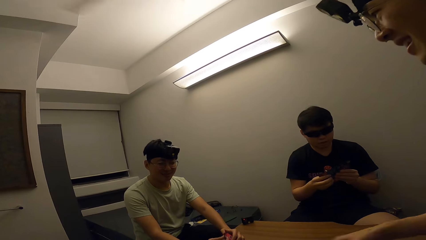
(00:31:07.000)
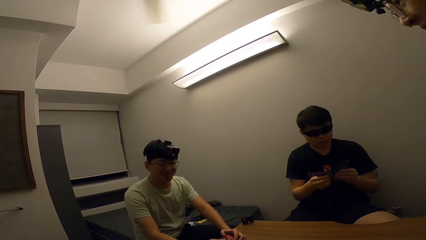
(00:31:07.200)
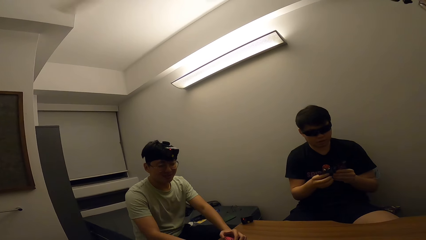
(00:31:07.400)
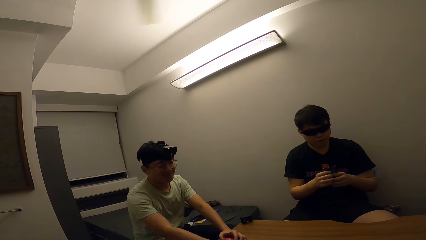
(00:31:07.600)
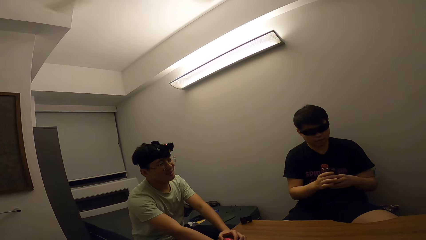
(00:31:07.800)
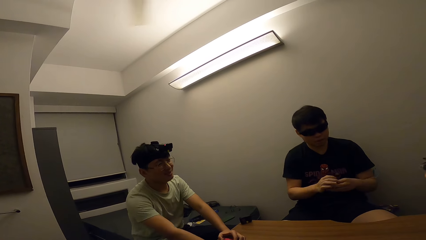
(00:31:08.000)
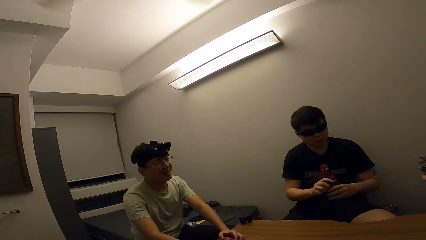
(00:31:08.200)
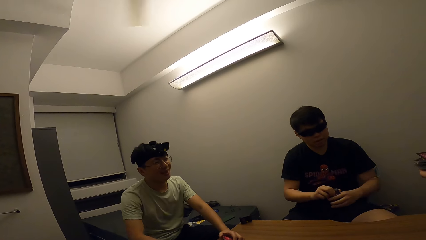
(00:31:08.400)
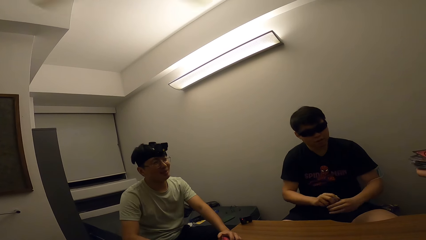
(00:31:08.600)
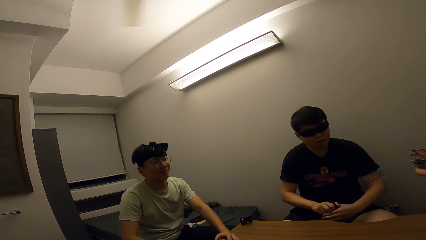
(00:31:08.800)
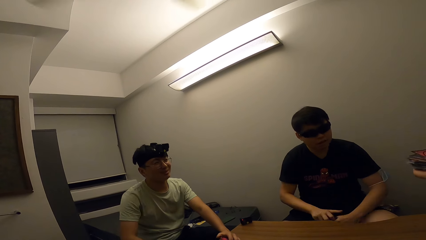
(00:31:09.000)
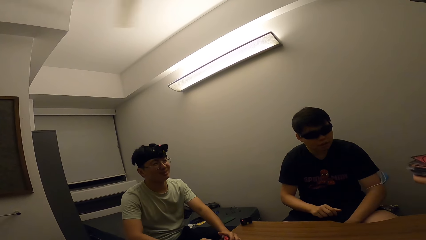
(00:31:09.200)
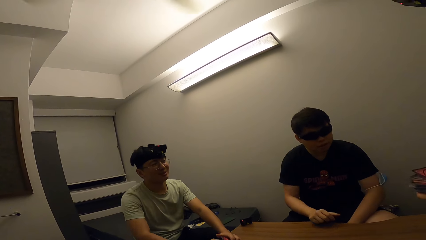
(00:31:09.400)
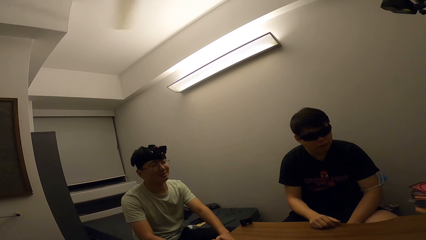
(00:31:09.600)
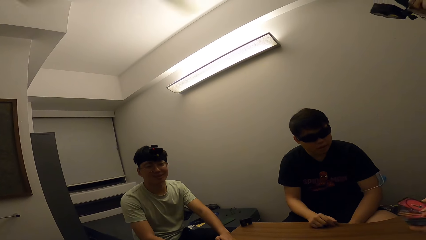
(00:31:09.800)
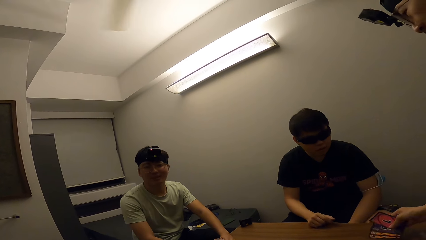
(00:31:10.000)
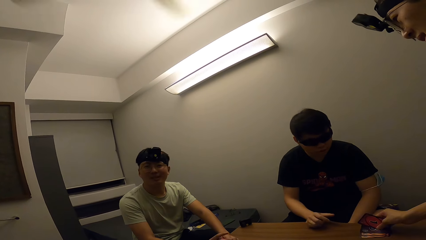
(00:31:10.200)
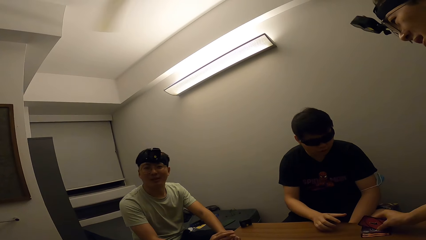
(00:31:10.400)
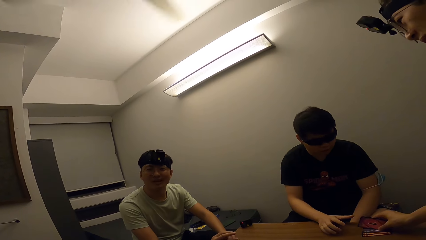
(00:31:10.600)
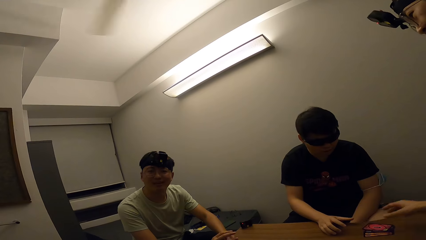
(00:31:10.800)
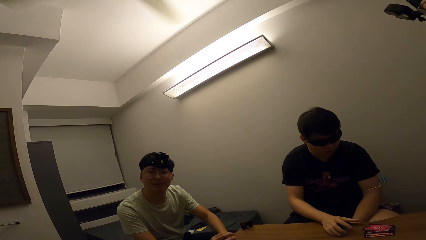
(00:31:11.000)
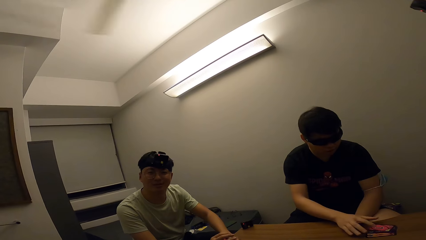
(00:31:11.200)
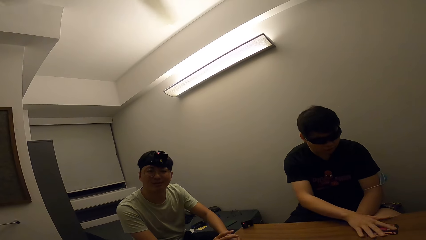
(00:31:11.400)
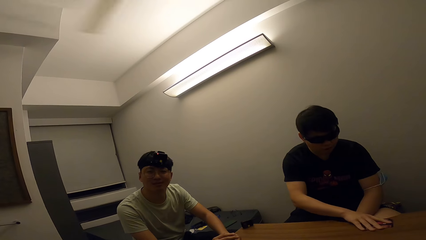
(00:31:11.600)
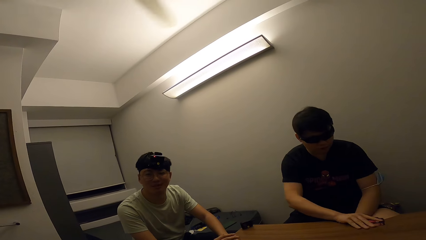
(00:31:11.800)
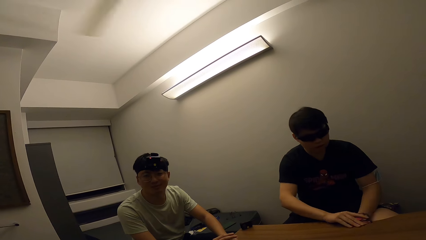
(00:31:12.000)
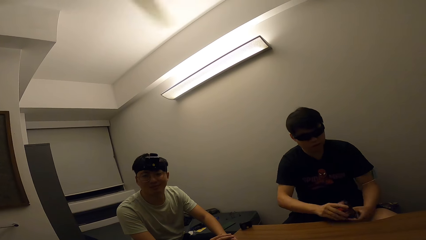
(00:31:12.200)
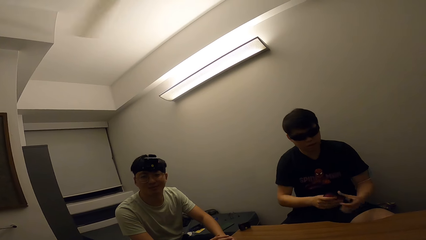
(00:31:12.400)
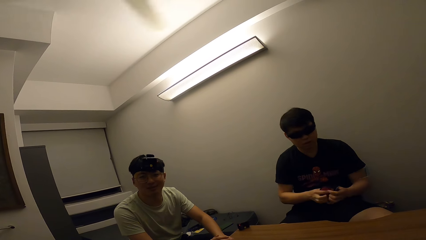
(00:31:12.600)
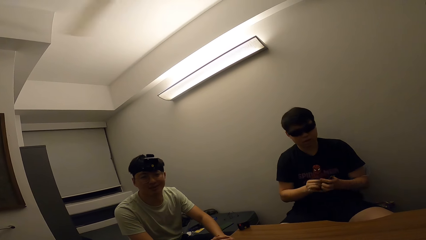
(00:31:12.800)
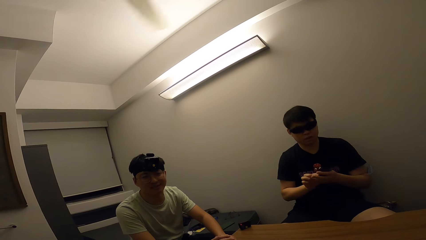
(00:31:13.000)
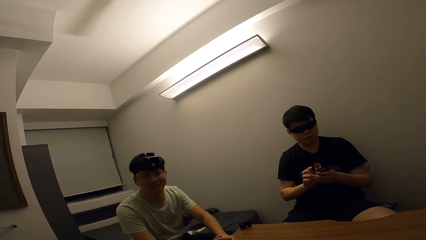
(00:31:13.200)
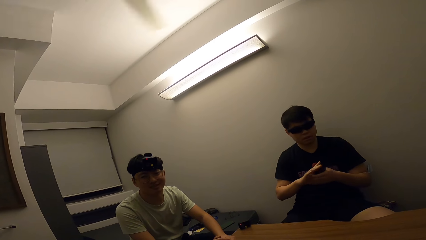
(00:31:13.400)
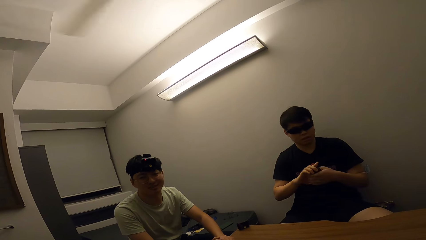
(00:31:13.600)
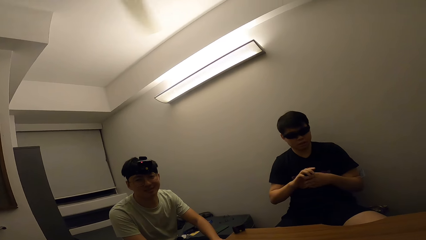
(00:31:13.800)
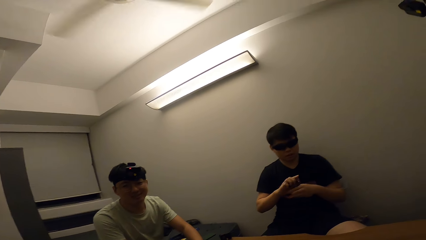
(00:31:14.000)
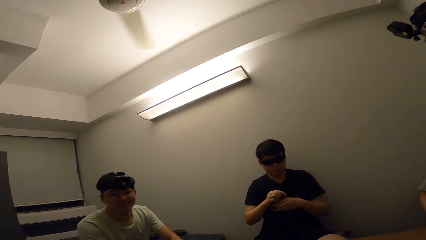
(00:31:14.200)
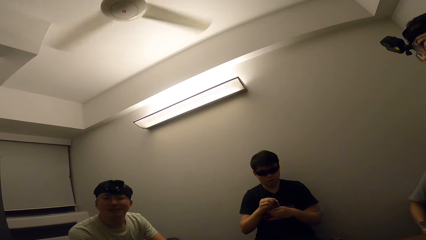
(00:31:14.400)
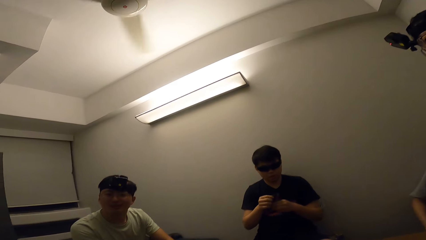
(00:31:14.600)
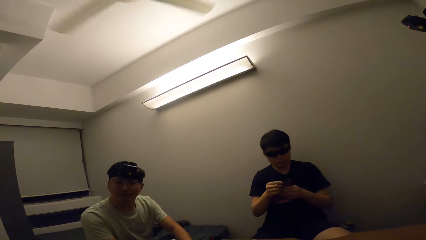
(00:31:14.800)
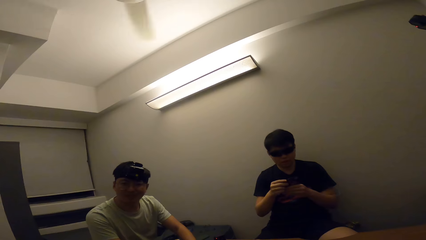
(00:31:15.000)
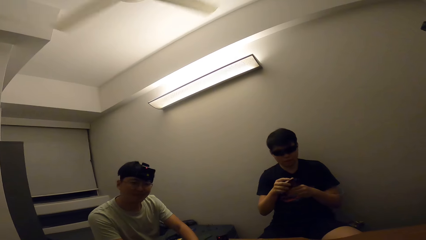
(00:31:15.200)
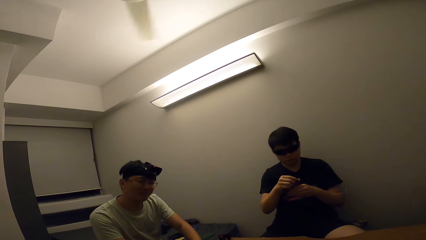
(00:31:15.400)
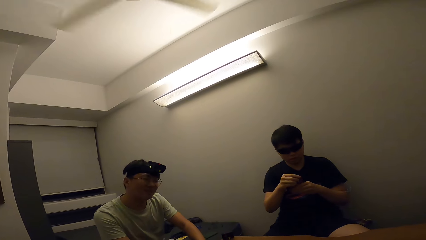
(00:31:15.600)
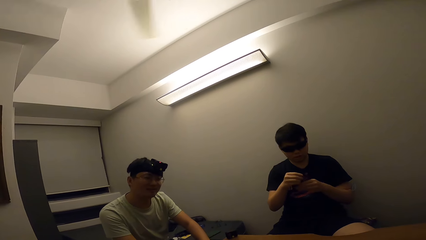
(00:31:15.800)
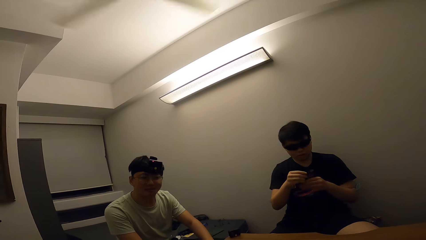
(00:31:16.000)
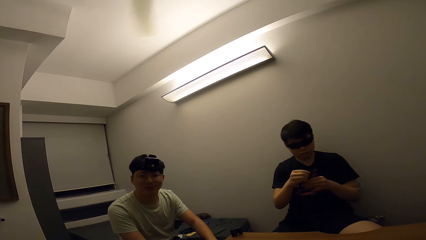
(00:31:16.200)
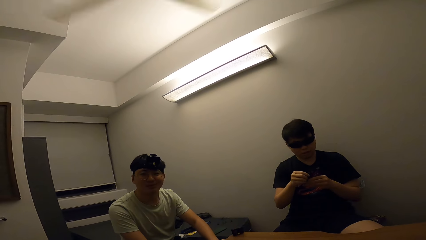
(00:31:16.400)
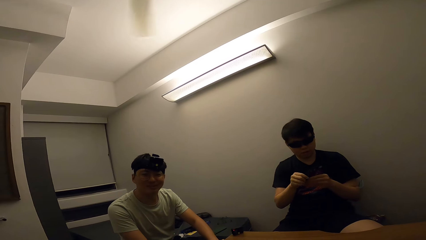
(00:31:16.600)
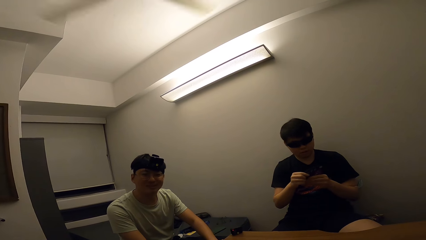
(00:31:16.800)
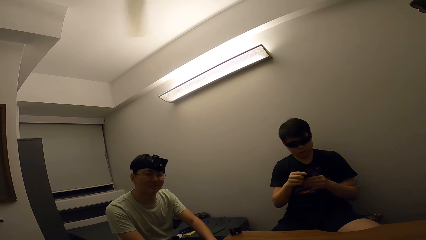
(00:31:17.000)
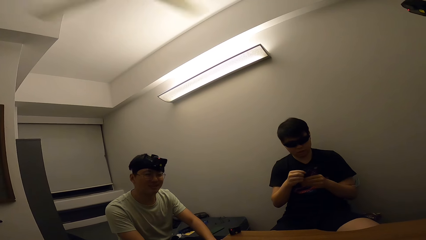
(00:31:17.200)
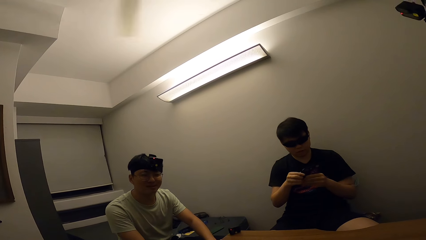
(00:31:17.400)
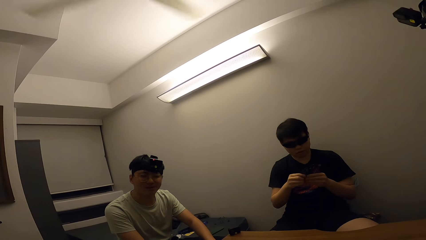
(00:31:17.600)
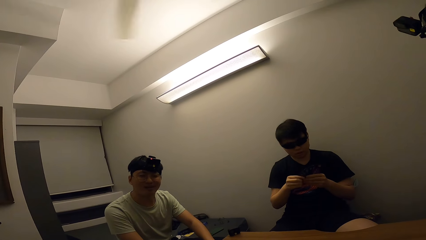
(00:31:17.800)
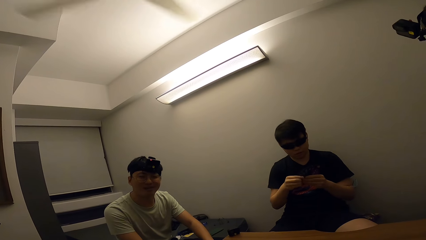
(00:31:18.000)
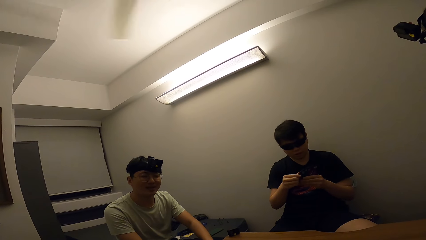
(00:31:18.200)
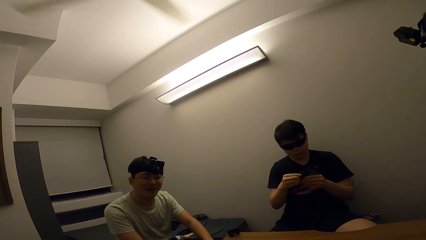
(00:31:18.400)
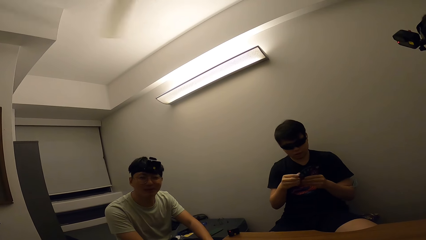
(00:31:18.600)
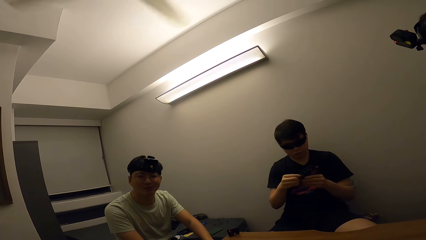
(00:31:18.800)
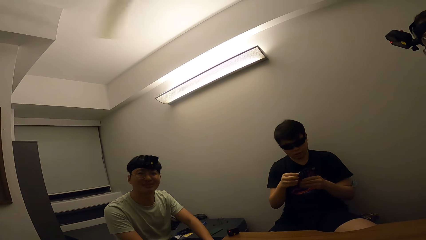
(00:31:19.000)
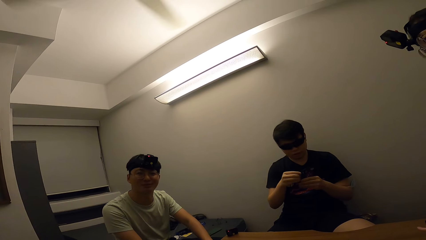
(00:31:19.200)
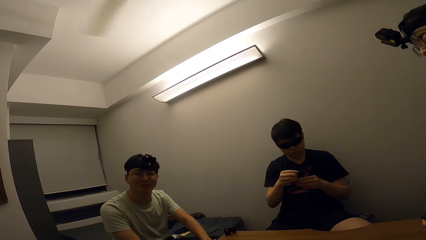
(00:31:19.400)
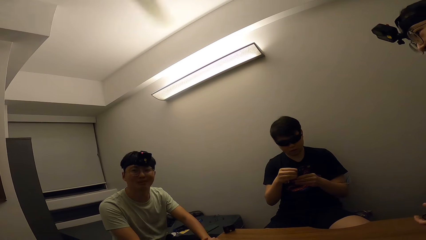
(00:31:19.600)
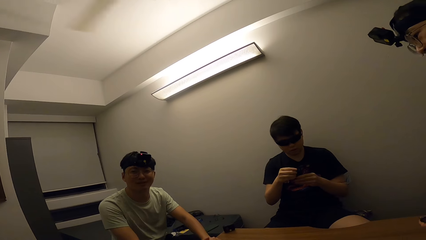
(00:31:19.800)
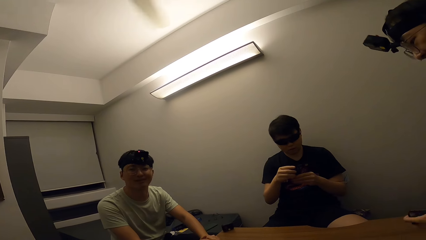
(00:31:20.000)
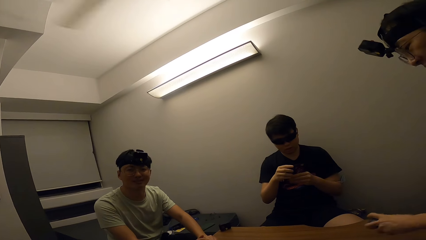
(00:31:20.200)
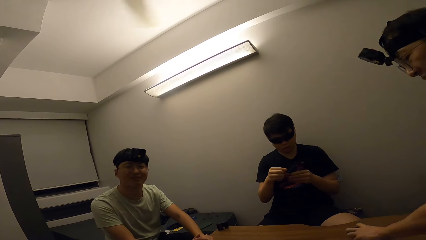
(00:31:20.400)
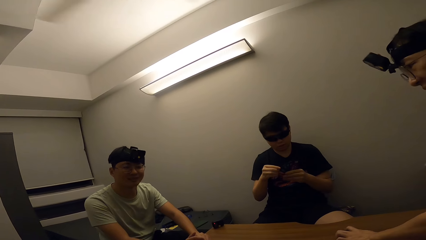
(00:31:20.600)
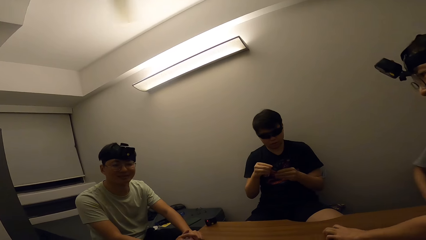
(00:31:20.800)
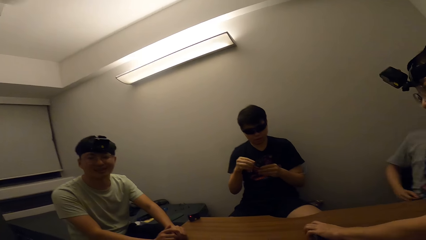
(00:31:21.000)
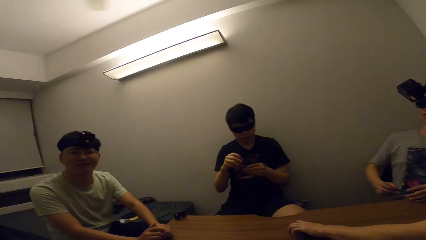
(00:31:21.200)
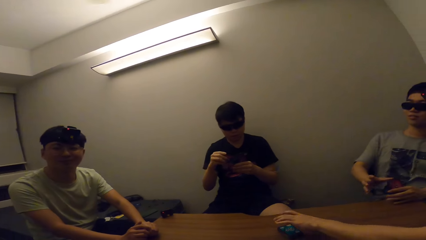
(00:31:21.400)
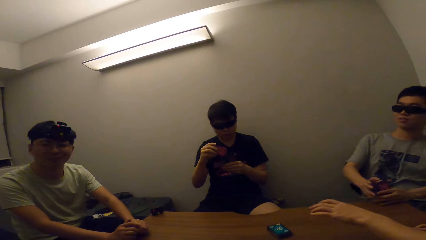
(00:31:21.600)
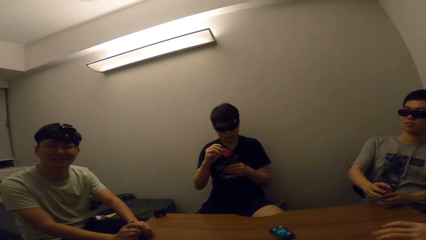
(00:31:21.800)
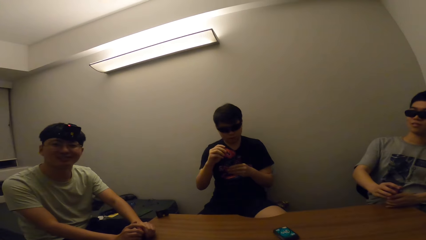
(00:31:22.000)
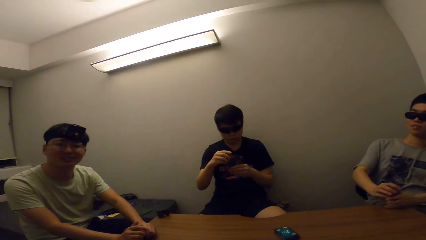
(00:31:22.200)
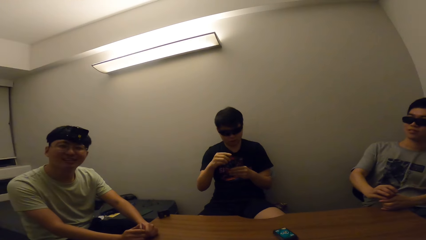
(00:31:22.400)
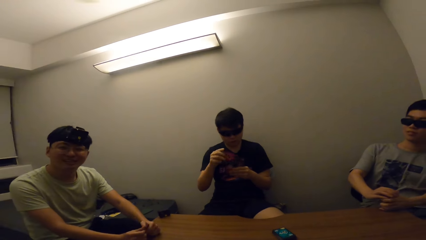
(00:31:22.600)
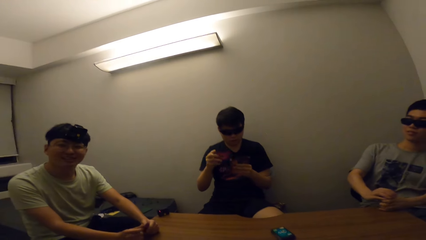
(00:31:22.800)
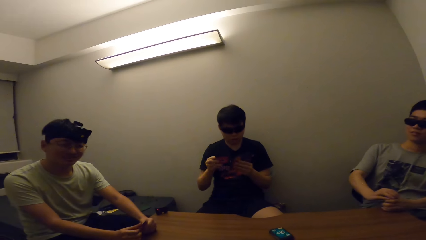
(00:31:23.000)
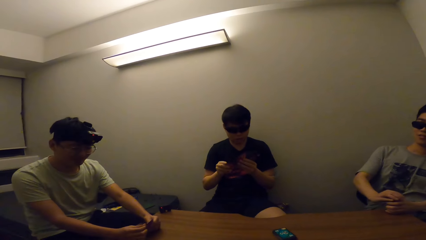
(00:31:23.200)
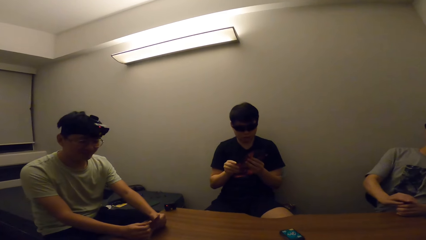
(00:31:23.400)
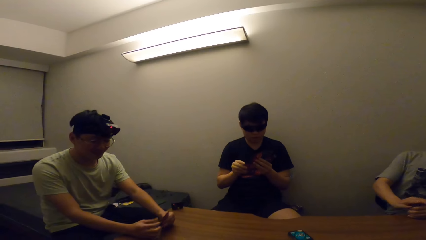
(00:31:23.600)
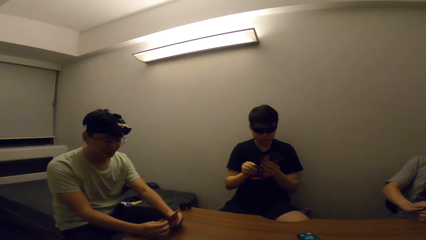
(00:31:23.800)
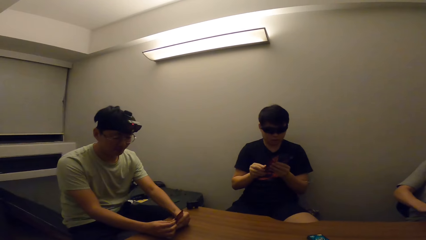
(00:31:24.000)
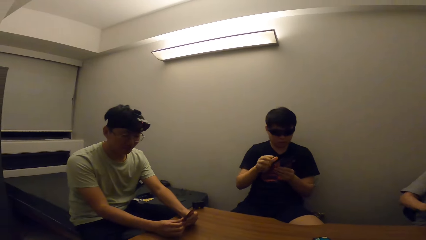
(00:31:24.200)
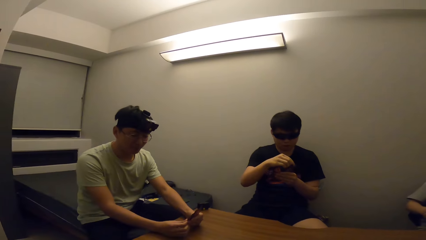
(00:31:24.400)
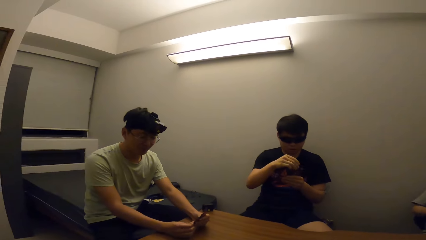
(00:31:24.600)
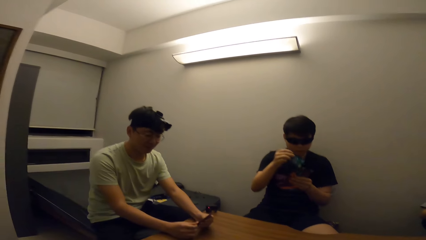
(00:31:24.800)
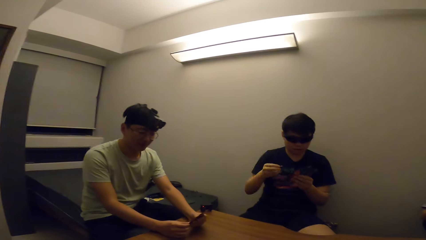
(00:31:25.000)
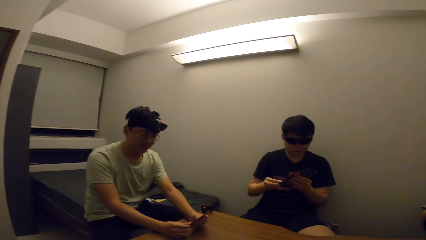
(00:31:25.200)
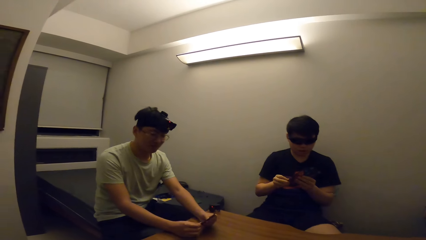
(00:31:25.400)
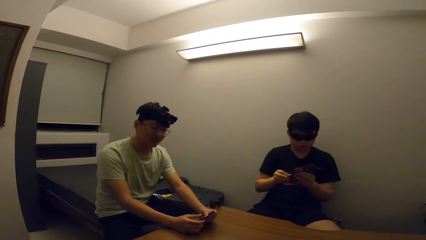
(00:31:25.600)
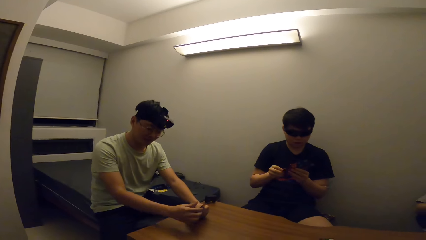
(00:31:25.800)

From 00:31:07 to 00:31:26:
A man drops some cards on the table for another man with his right hand. The other man picks the cards from the table with his right hand. The other man moves the cards to his side. The camera wearer interacts with the other man. The first man drops some cards on the table for a third man with his right hand. The third man moves the cards to his side, picks the cards from the table with his right hand, arranges the cards in his hands and selects the cards. The first man drops some cards on the table with his left hand and sits down. The third man arranges the cards in his hands. The camera wearer talks.
